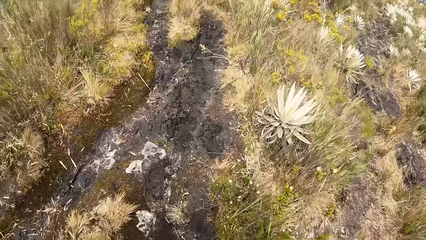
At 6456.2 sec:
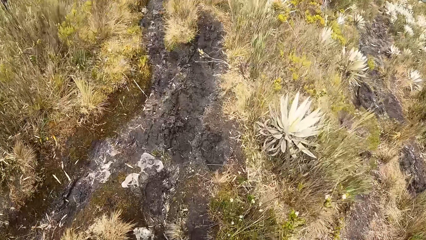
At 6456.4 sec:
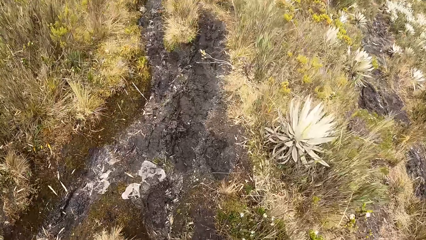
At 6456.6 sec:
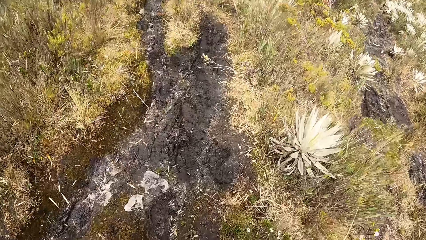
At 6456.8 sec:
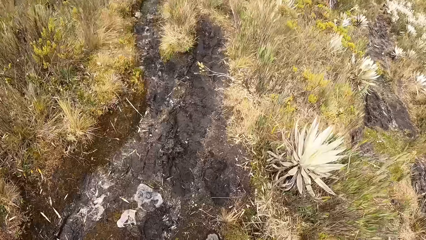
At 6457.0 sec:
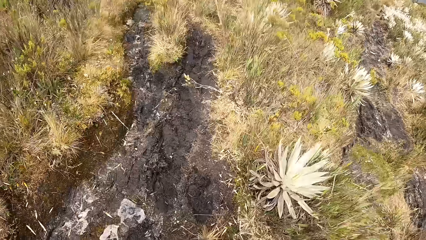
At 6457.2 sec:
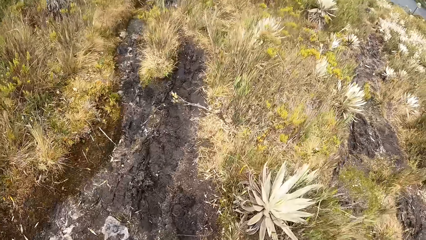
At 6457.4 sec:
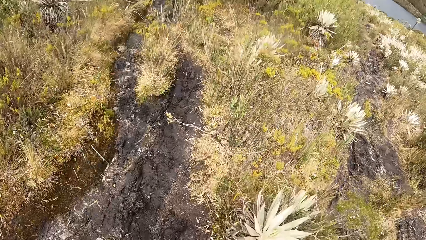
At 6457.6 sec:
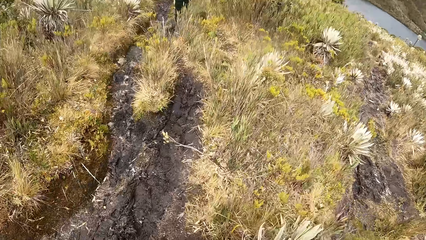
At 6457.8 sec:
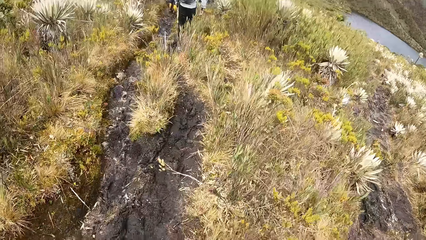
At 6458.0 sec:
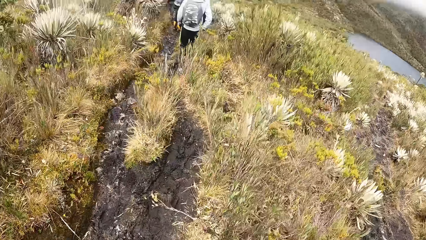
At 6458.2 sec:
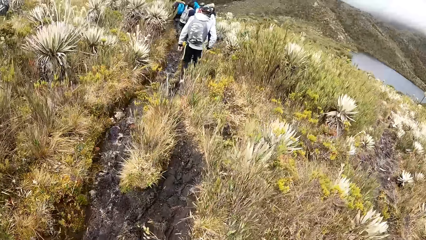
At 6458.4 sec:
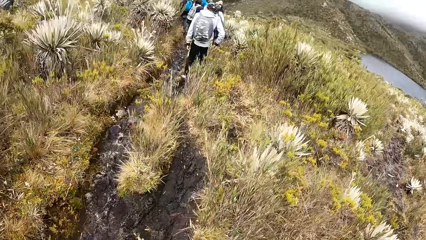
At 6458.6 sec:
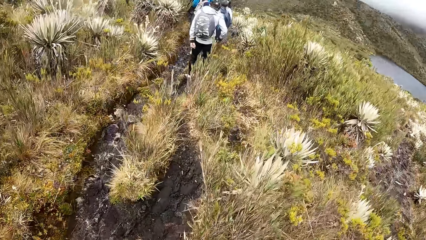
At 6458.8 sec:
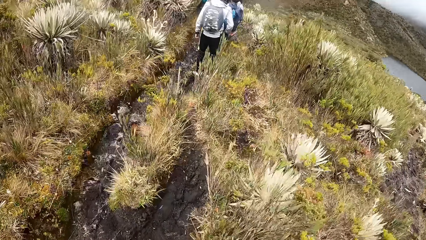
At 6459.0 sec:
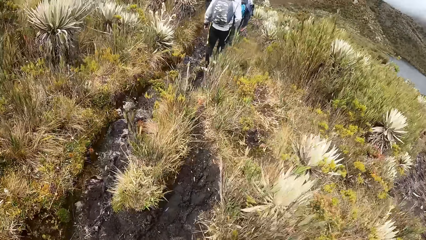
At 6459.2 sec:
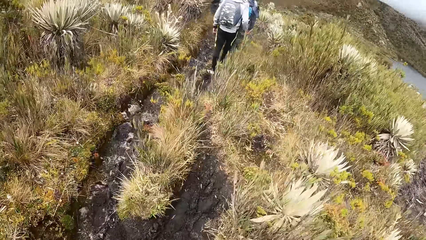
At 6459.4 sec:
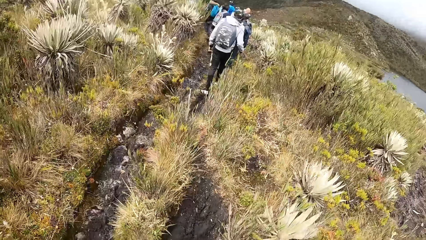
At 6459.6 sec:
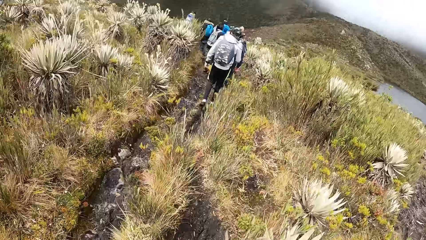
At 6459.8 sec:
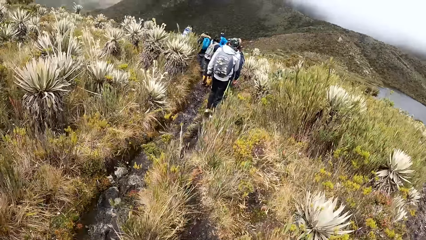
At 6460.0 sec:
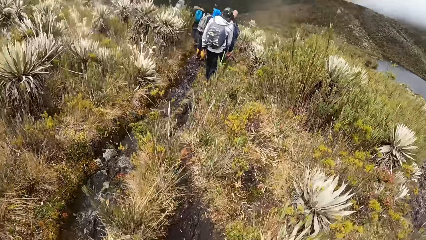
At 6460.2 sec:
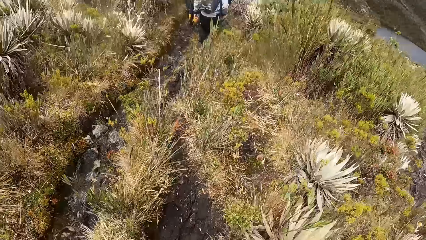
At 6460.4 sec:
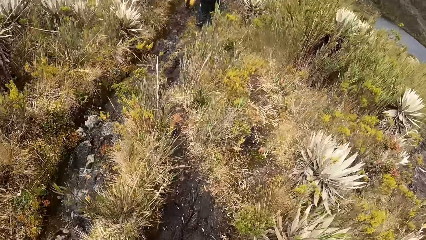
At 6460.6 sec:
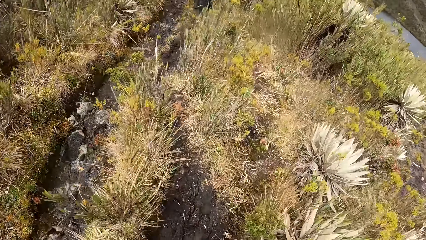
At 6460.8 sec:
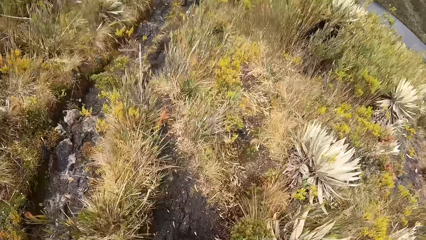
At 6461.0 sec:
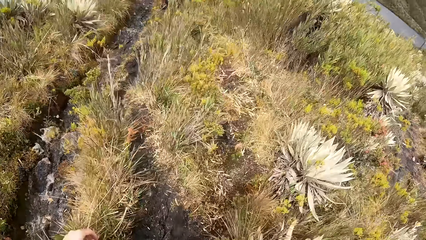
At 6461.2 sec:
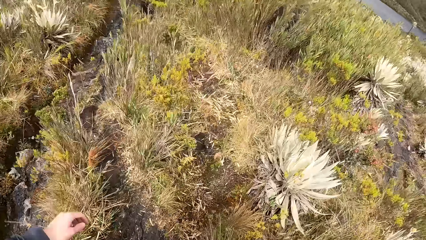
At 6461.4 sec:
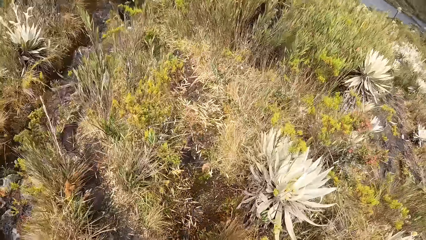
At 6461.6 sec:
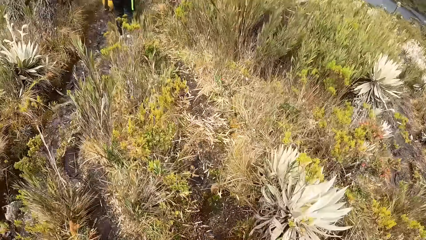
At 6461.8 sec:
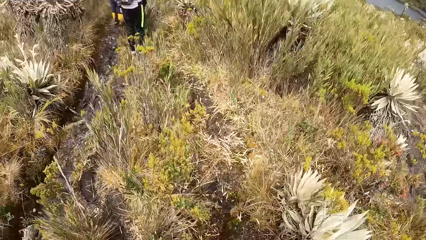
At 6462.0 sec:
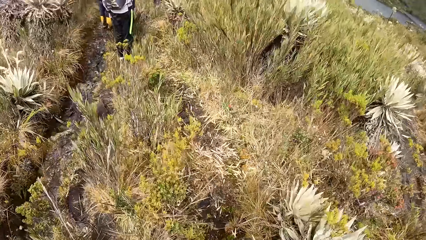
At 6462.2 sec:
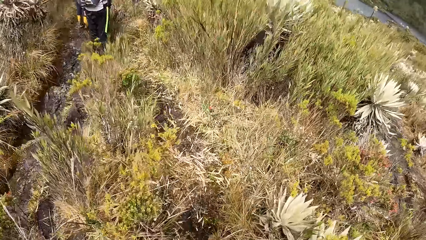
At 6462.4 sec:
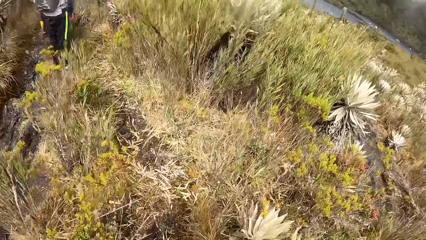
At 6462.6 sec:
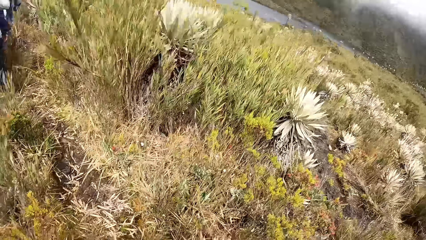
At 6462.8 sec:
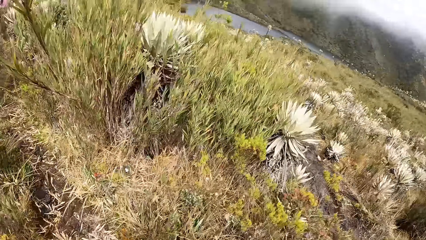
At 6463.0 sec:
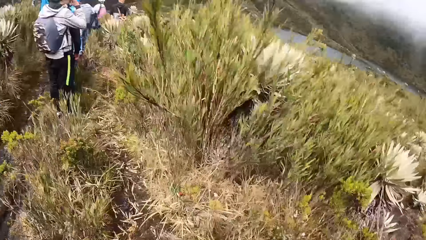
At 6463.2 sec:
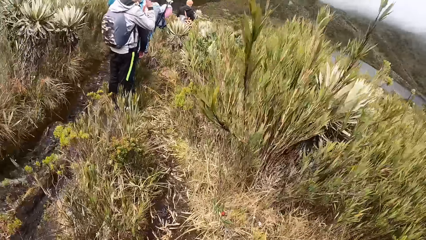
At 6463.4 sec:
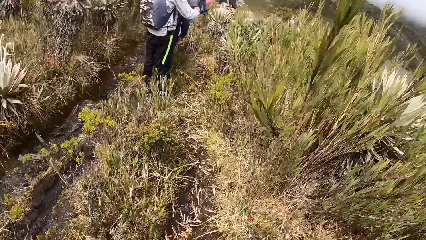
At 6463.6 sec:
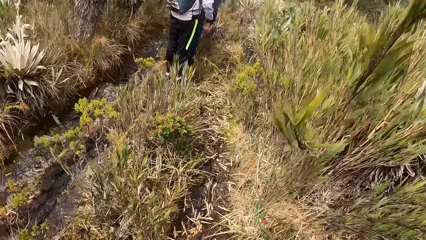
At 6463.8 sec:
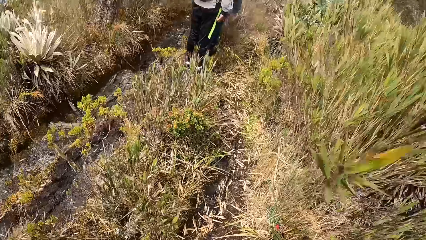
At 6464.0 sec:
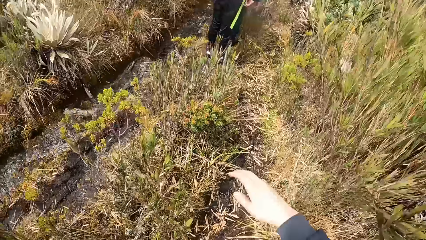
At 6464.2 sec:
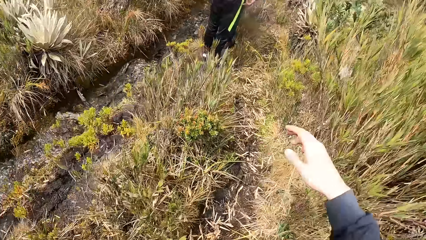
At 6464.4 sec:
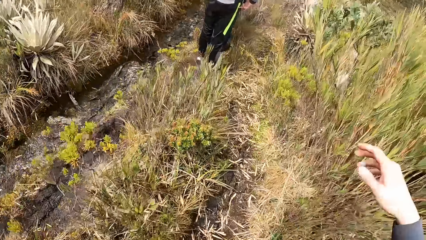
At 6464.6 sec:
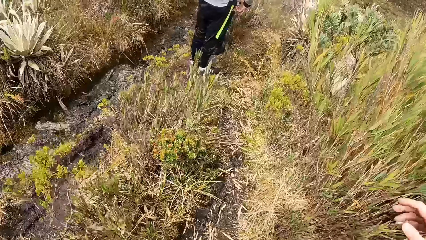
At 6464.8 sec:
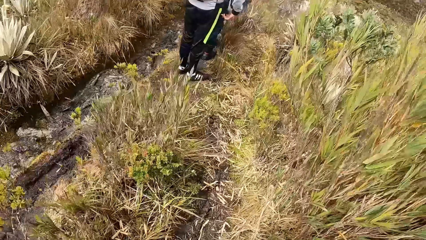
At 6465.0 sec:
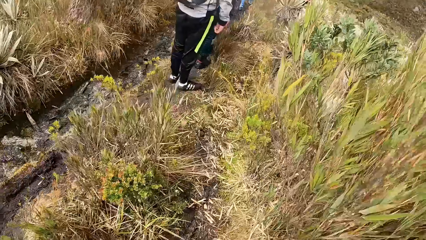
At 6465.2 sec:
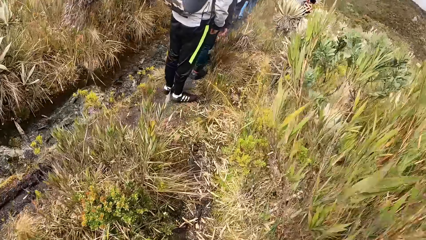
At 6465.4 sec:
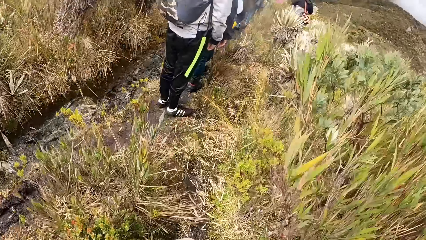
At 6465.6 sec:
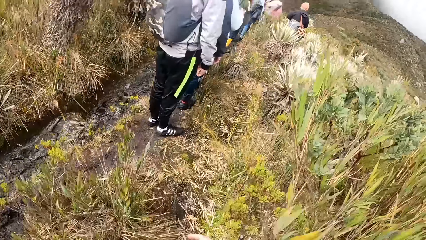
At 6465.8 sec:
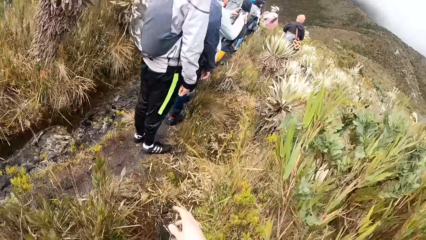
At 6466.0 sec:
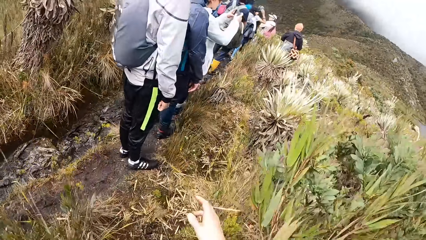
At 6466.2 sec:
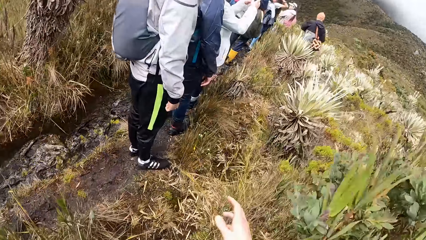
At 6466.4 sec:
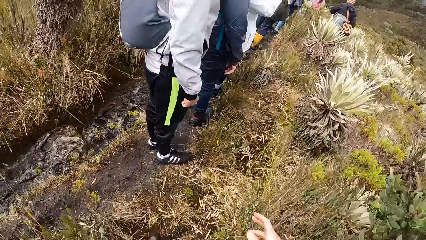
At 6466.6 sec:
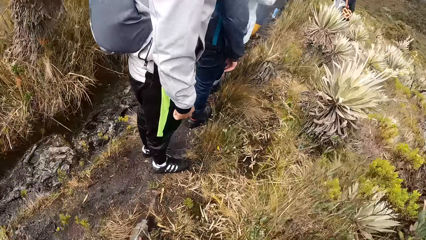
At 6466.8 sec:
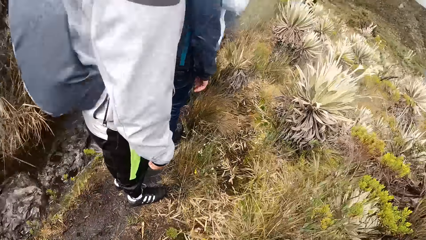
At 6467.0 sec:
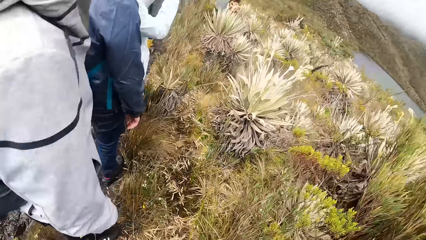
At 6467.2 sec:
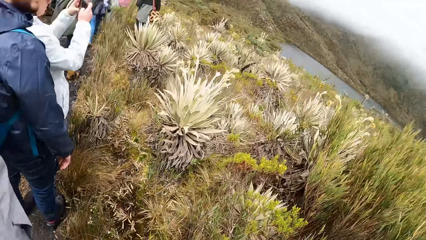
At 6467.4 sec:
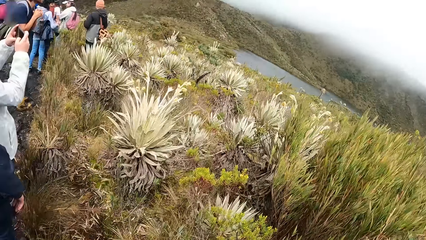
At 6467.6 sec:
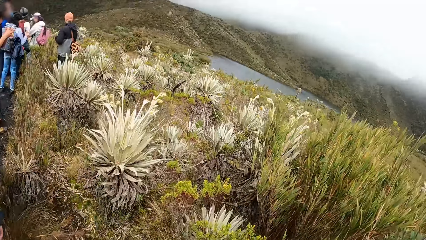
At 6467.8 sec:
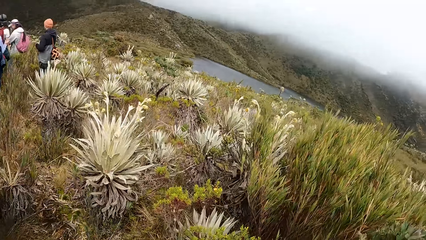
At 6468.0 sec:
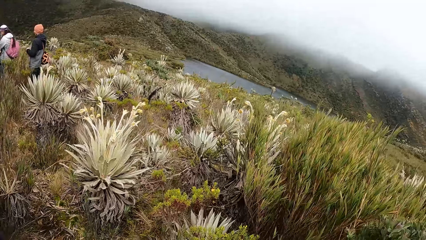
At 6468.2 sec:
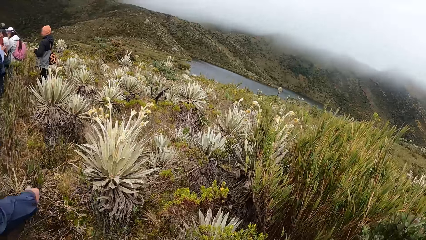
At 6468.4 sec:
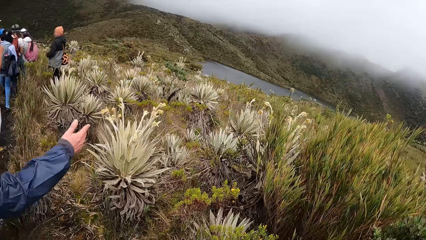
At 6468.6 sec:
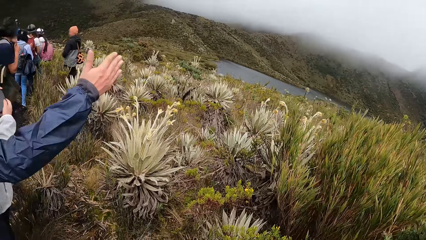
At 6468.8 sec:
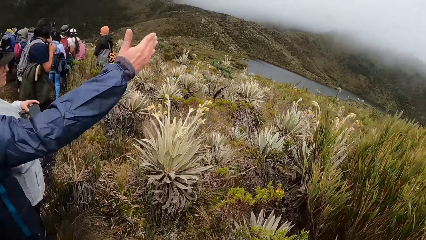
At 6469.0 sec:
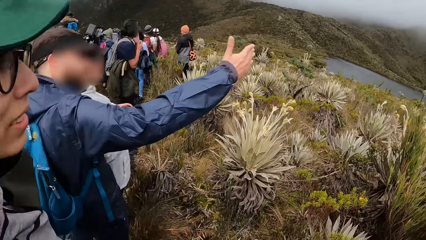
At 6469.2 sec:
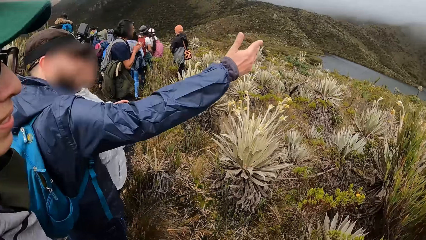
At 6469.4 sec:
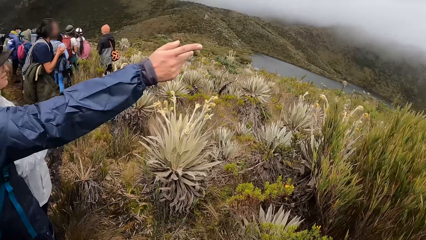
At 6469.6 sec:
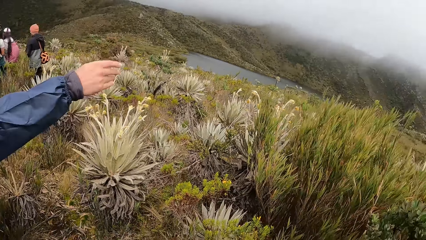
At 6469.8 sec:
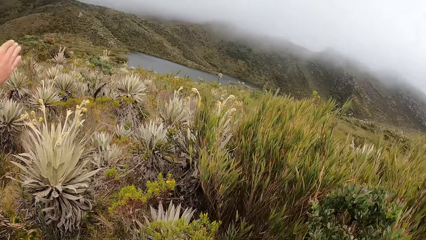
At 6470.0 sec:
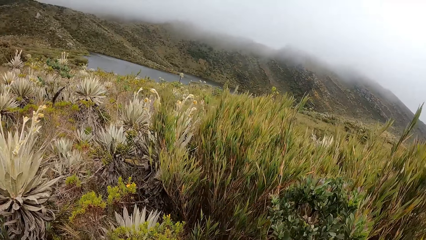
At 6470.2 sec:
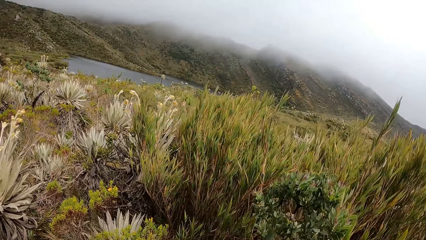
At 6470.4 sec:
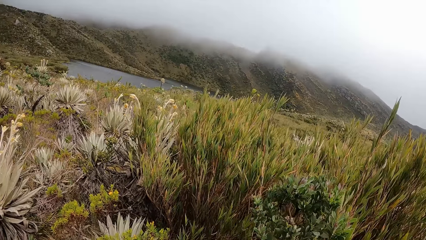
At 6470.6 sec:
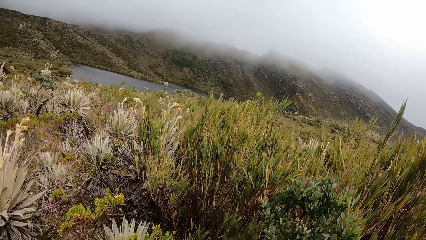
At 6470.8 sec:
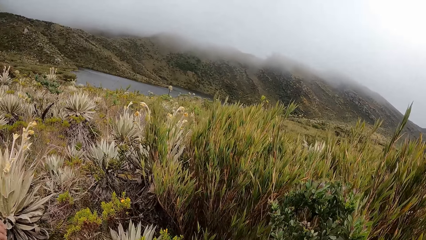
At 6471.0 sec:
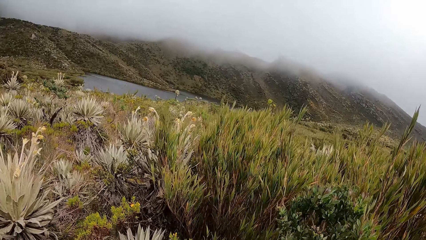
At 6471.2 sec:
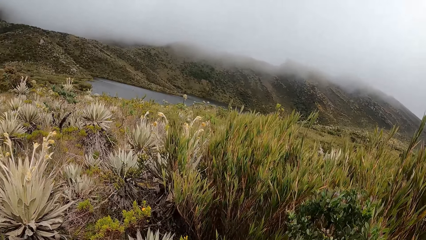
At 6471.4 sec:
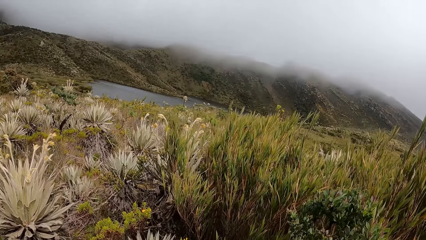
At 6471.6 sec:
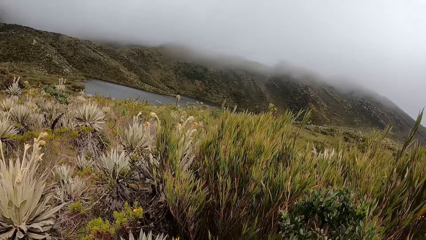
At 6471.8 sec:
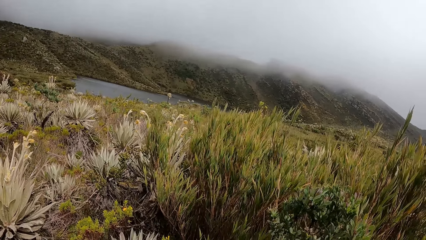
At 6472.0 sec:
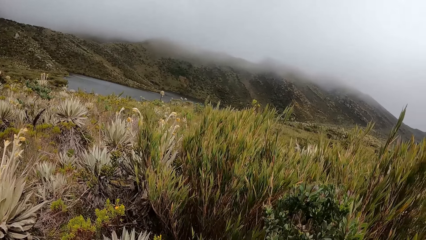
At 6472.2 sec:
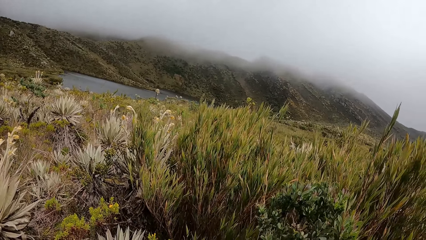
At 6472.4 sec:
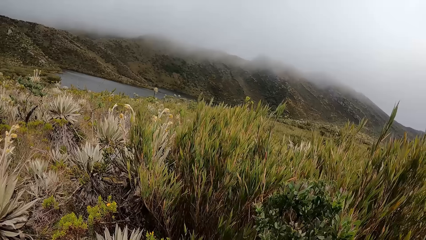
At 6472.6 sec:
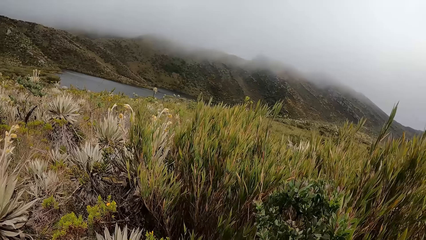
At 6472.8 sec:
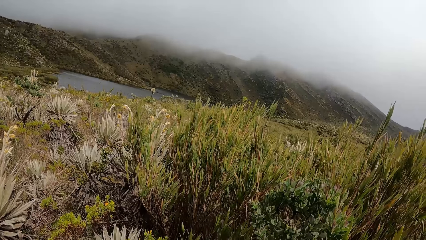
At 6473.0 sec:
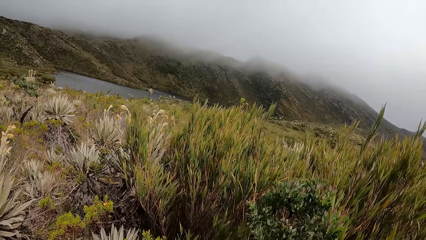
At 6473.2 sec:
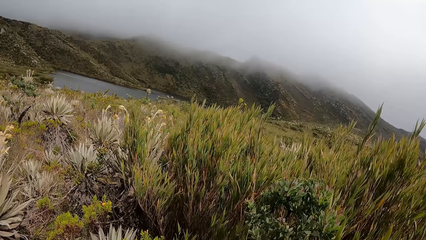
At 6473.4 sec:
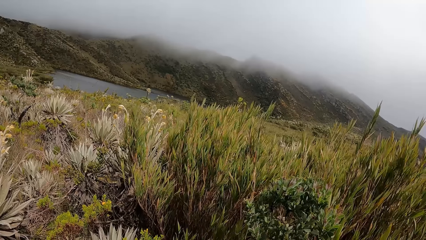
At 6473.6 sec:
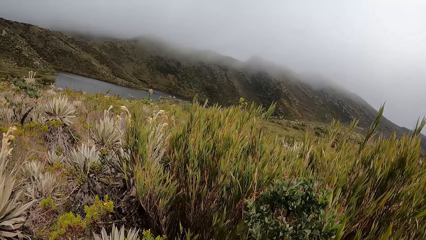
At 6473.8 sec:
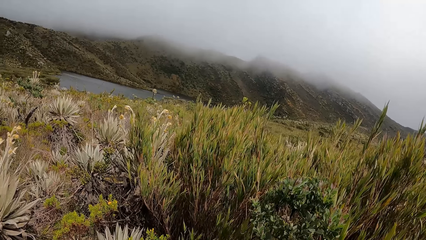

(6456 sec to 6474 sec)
The camera wearer shifts a plant with his right hand. He looks around. A man gesticulates with his right hand.
